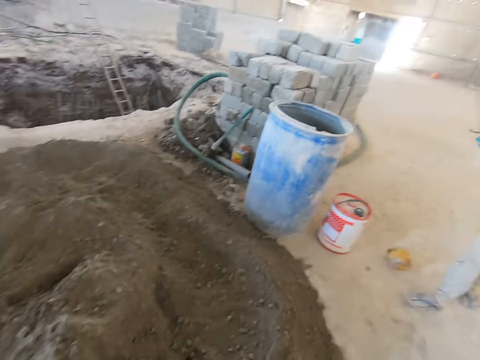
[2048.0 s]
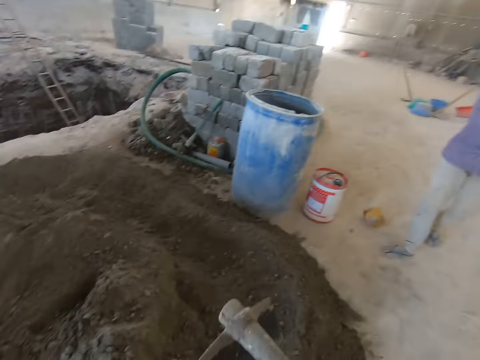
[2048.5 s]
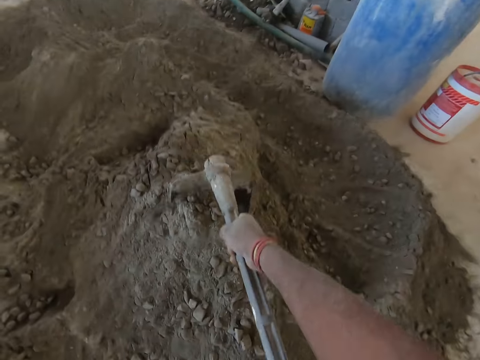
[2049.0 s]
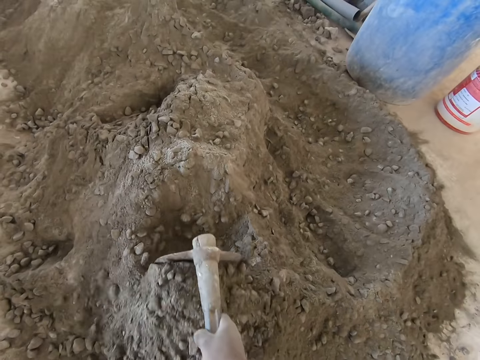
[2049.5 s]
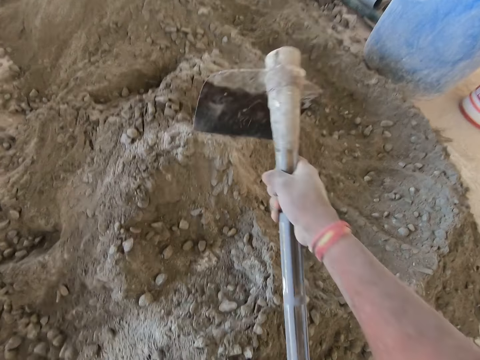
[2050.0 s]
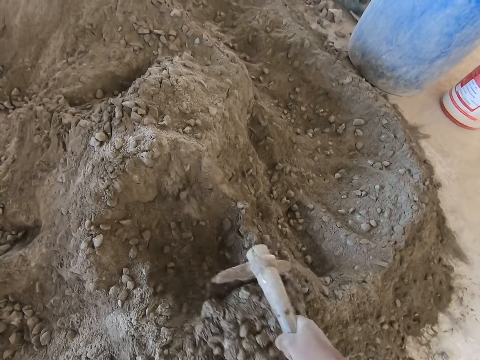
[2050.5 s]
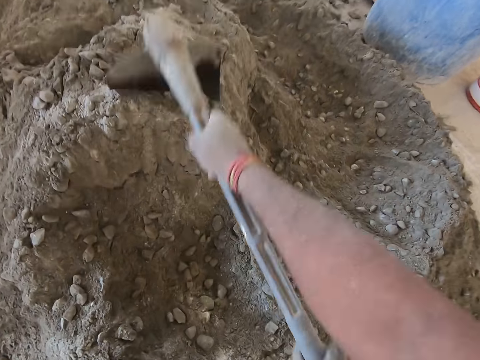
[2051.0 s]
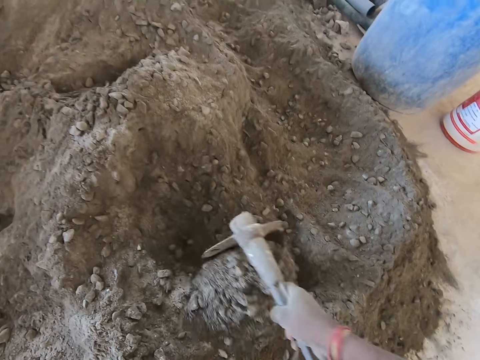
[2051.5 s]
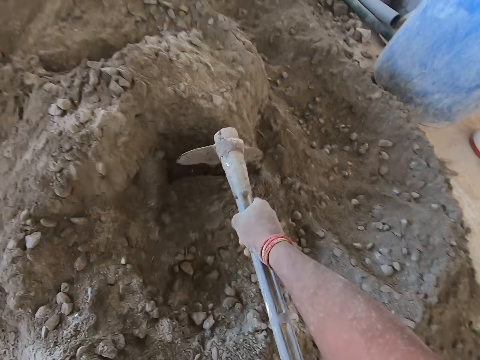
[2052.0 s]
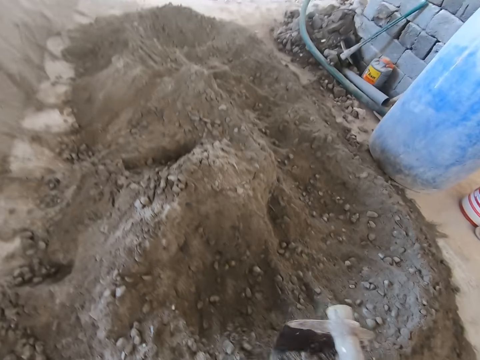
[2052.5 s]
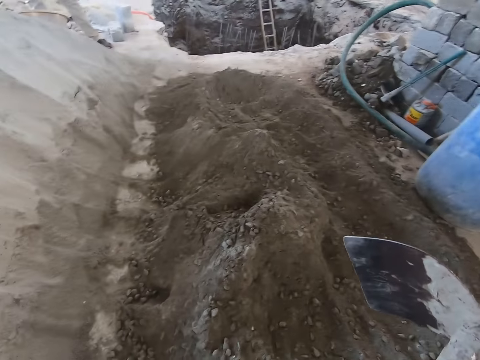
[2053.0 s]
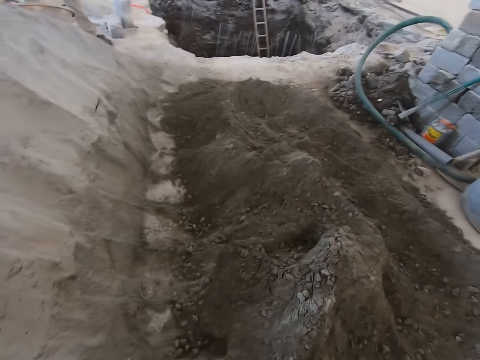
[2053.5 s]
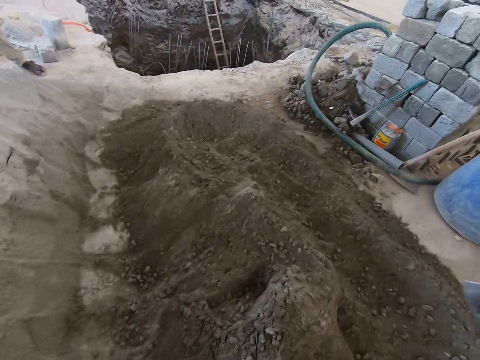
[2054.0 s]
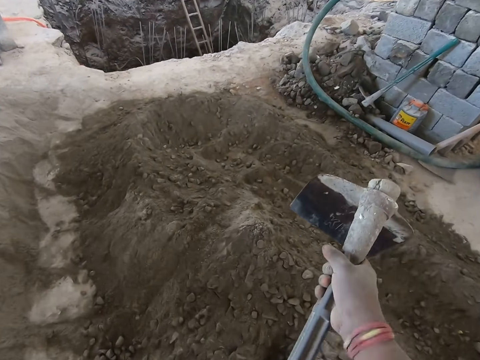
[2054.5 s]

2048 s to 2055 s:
The camera wearer digs sand with the shovel in both hands.

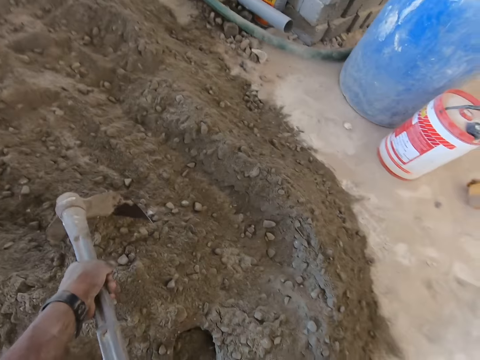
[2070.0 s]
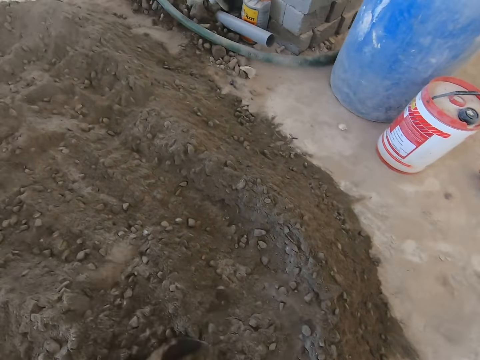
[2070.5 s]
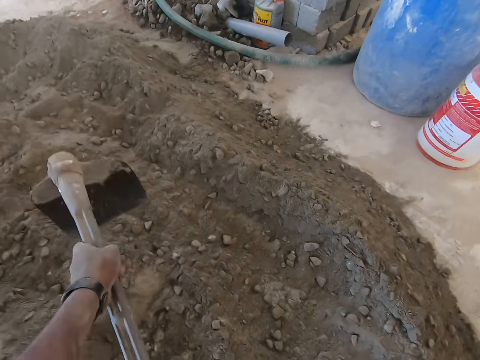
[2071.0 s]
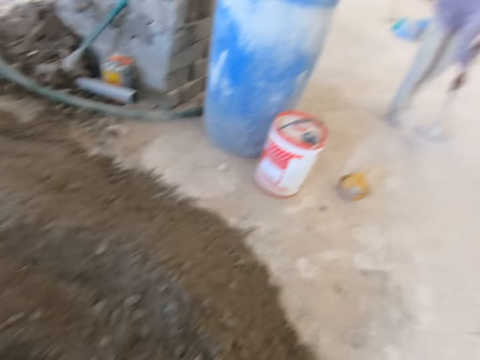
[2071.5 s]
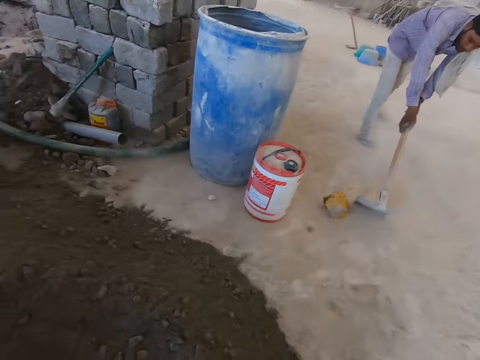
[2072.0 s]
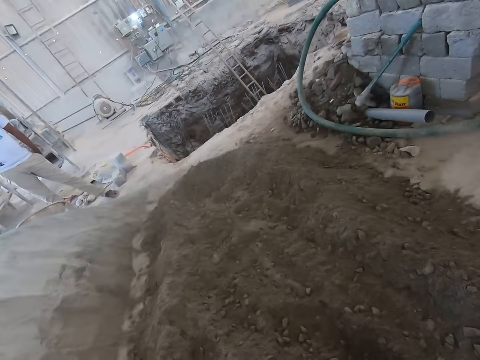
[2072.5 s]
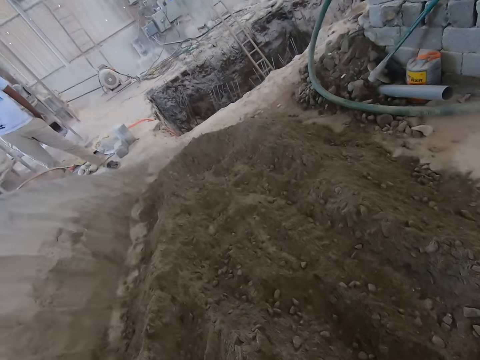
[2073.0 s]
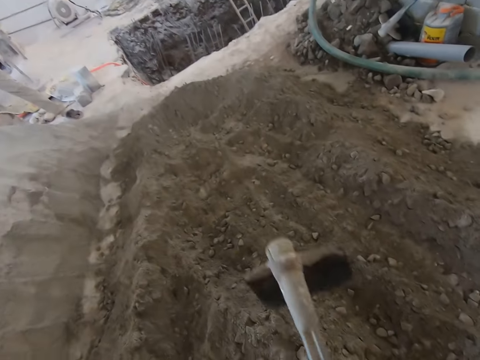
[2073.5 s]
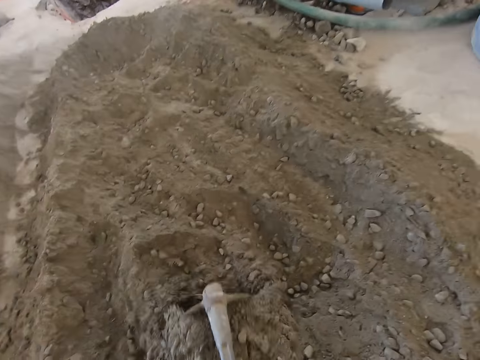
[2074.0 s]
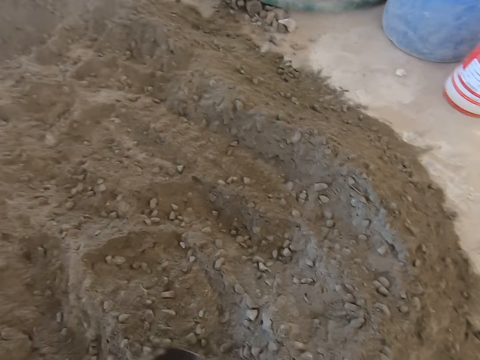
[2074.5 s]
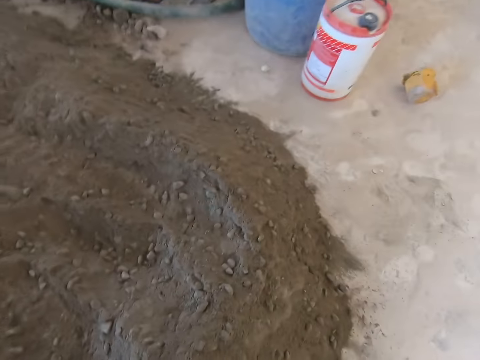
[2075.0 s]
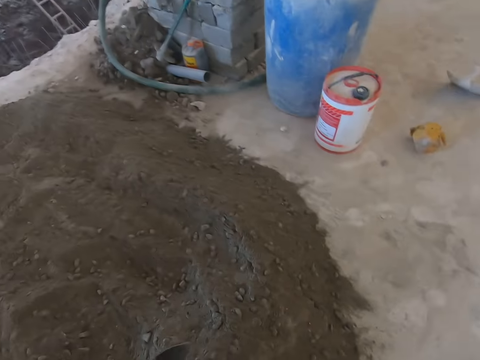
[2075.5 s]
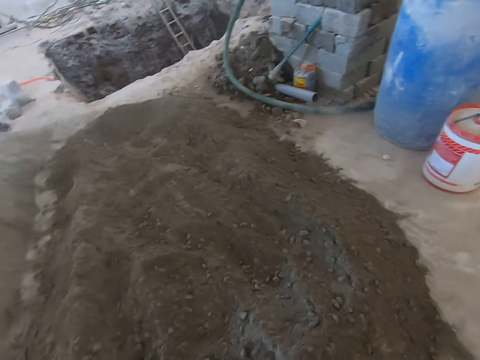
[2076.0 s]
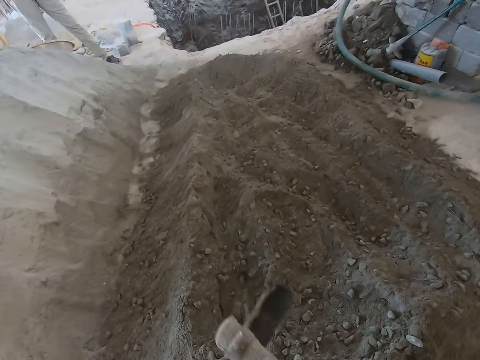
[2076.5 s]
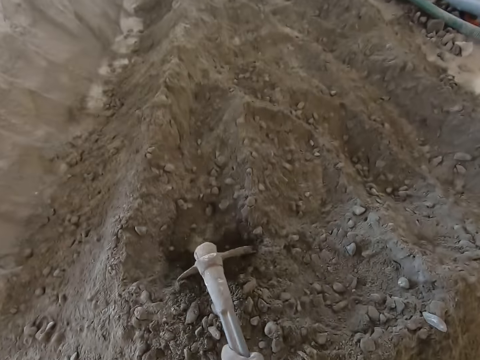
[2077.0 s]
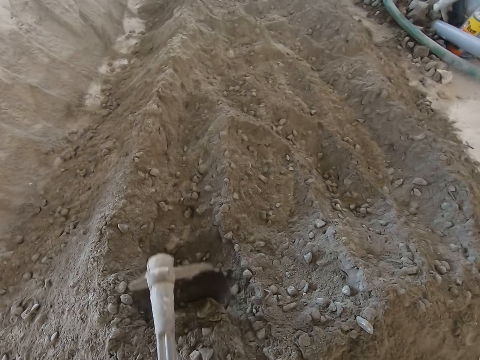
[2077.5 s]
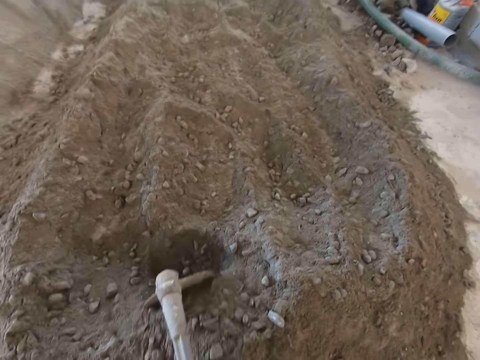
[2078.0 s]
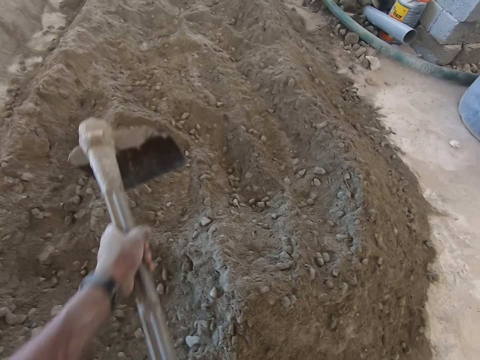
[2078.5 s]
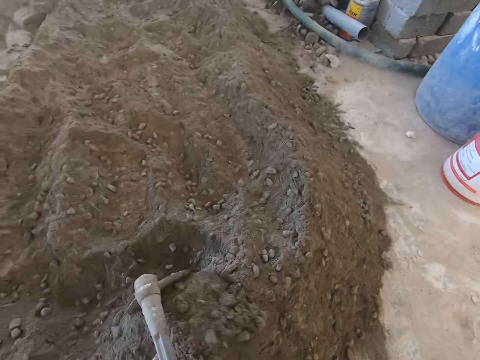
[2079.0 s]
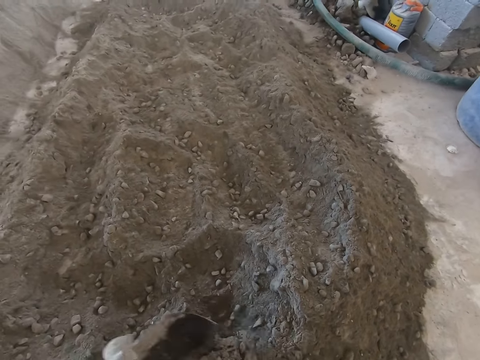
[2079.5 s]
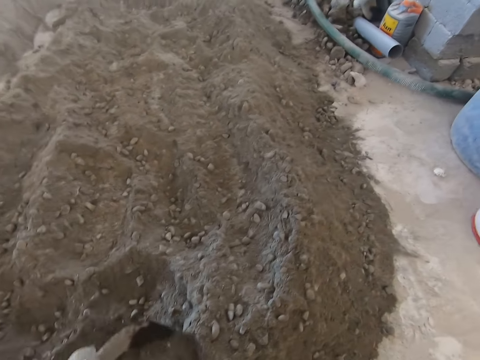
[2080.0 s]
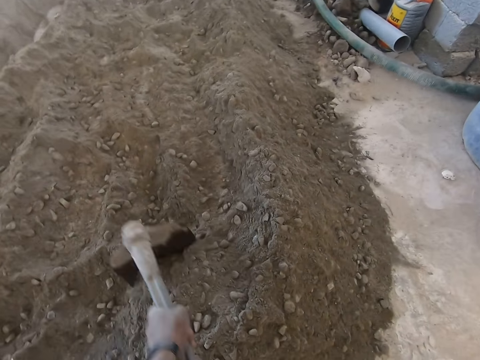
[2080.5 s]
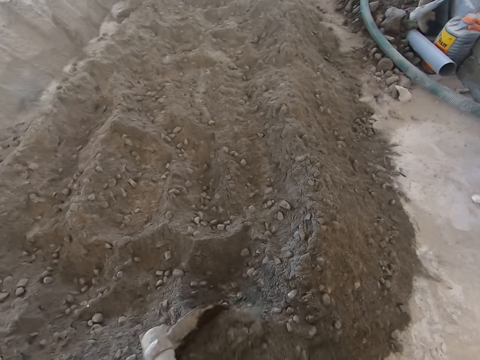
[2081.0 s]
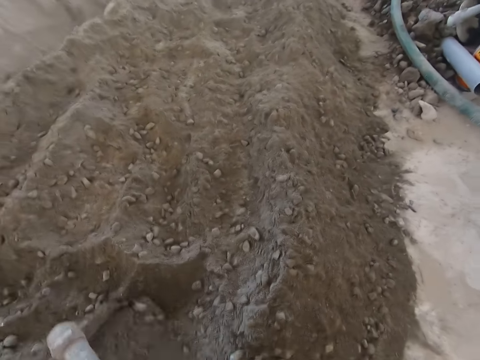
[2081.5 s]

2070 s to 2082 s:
The man scrapes the floor with a rake in both hands.

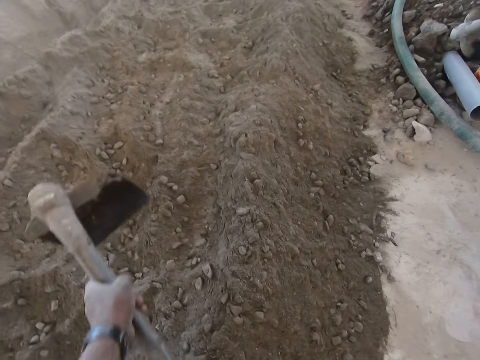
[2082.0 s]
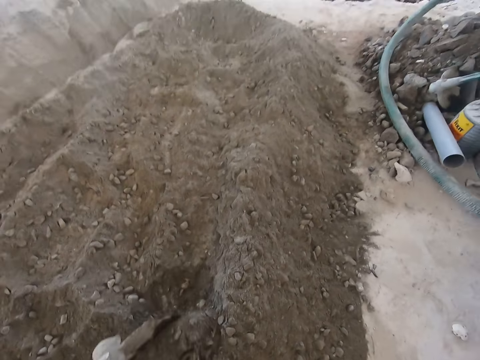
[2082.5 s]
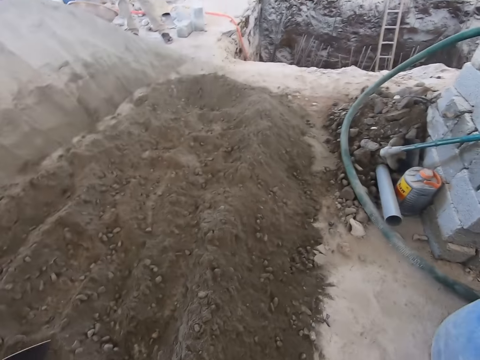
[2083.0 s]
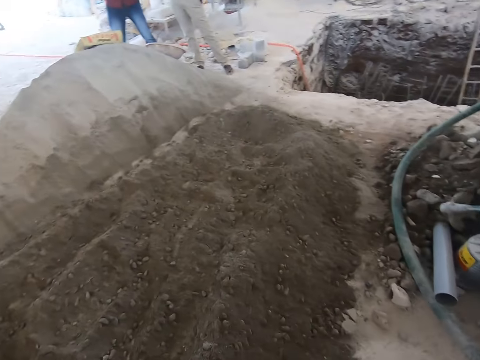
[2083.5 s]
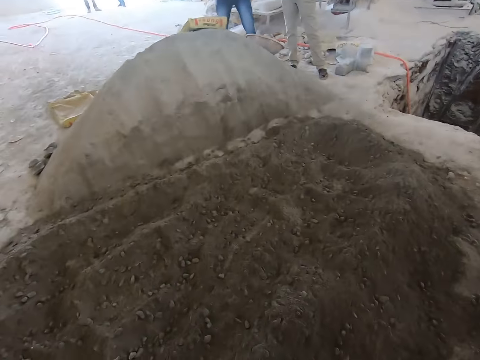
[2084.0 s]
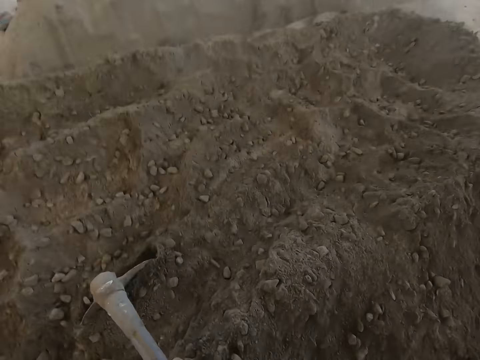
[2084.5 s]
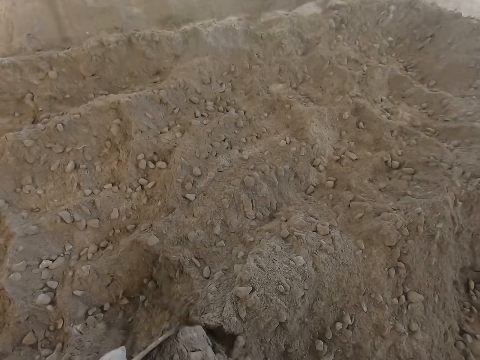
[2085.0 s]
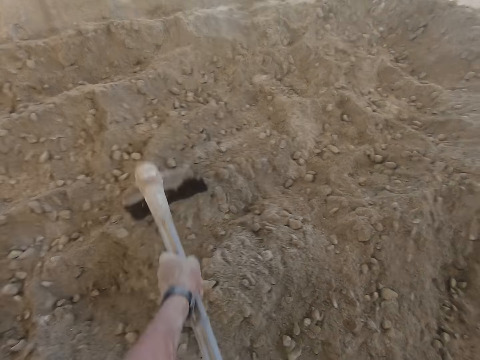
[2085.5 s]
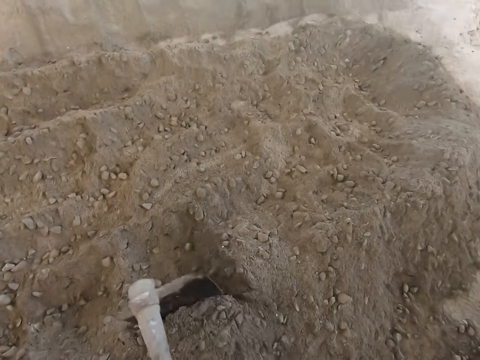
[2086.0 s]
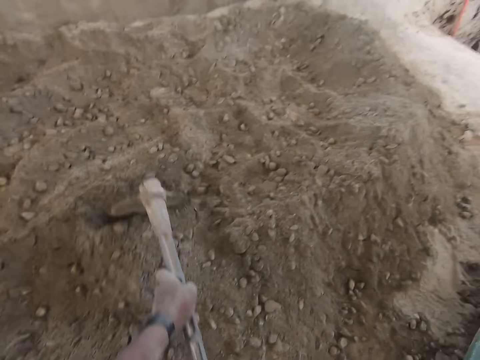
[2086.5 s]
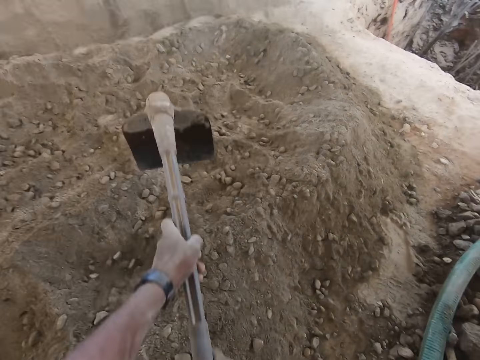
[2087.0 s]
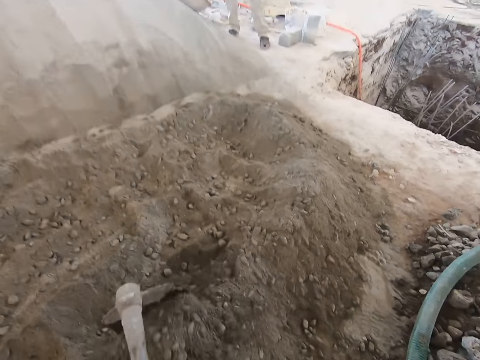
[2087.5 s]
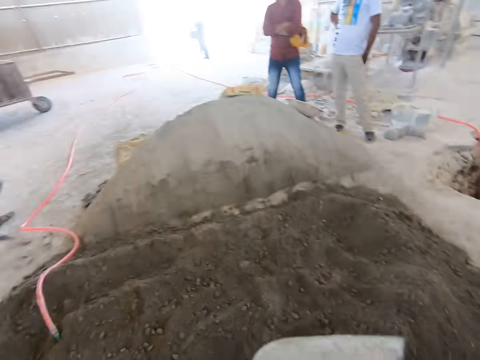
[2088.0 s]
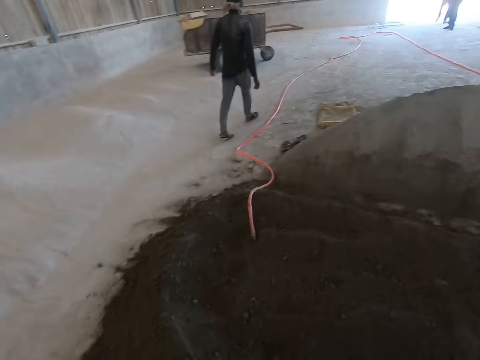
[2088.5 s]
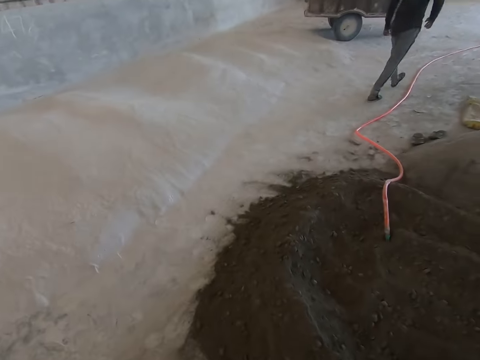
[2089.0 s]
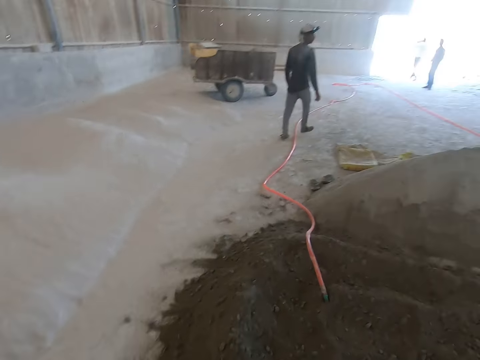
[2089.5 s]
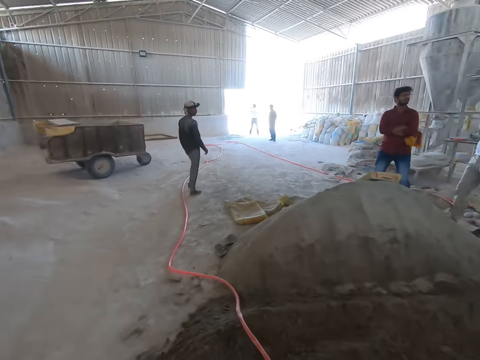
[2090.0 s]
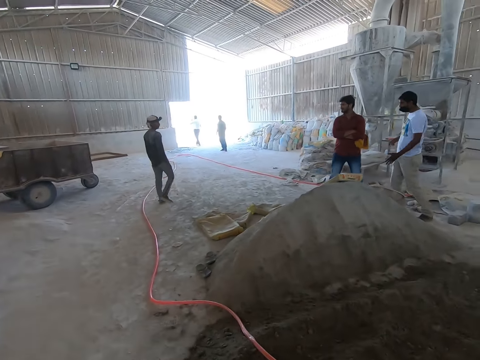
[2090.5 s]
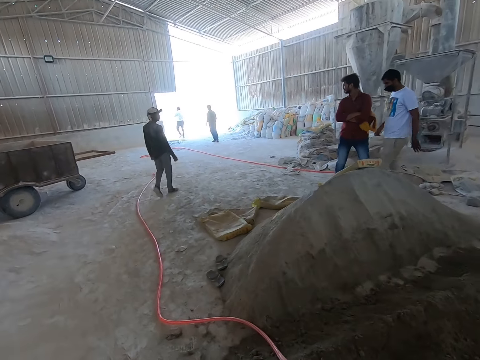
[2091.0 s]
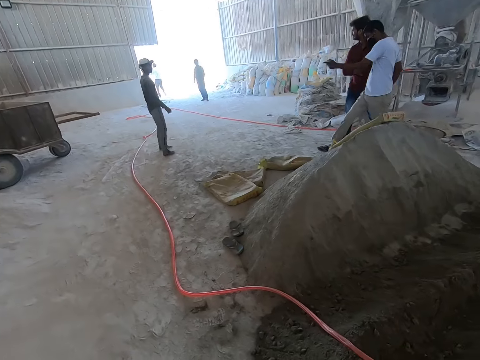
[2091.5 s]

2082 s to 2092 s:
The man interacts with another man.
